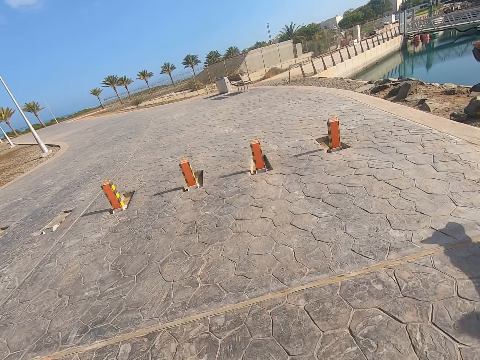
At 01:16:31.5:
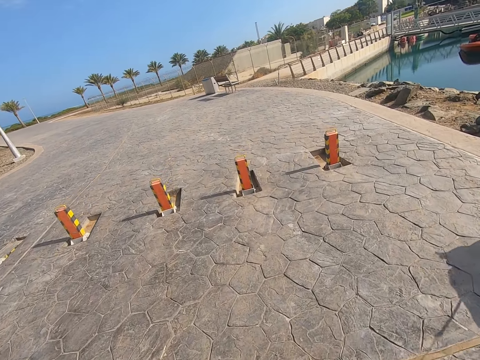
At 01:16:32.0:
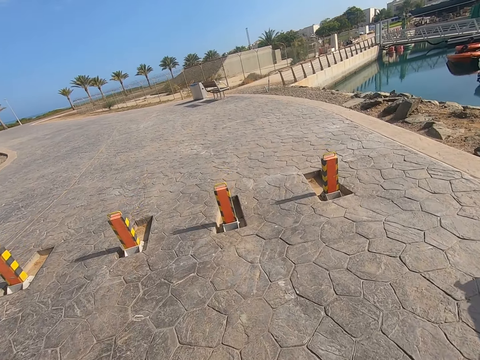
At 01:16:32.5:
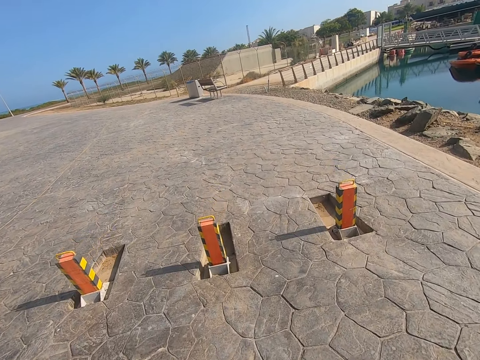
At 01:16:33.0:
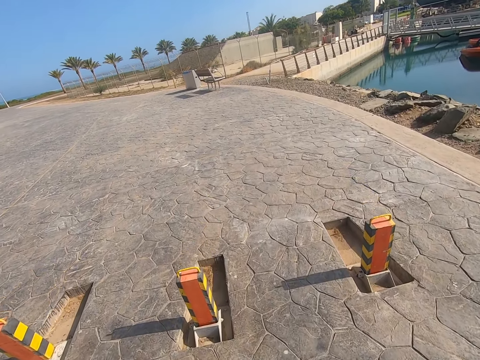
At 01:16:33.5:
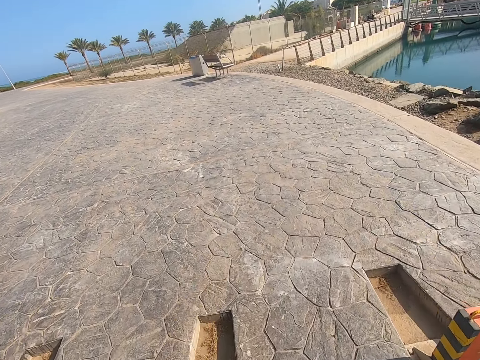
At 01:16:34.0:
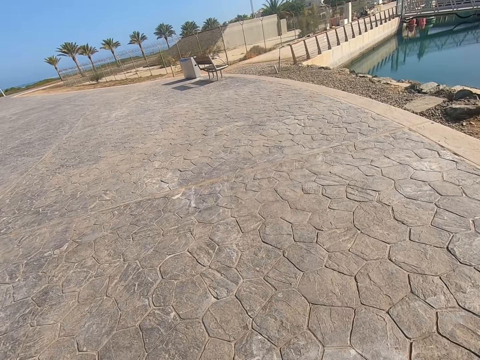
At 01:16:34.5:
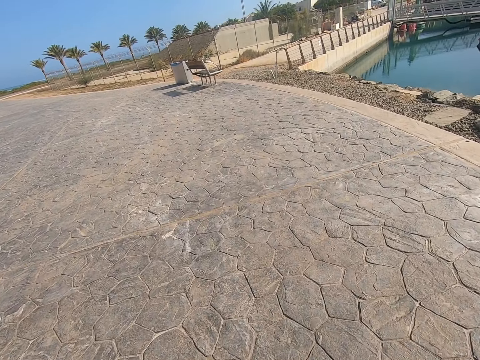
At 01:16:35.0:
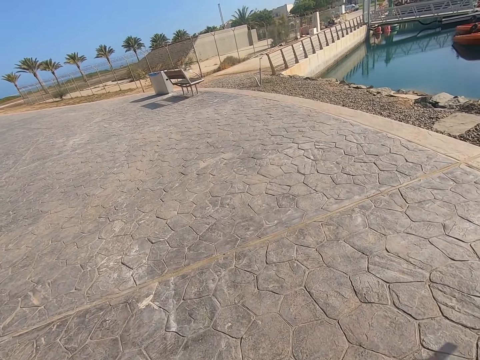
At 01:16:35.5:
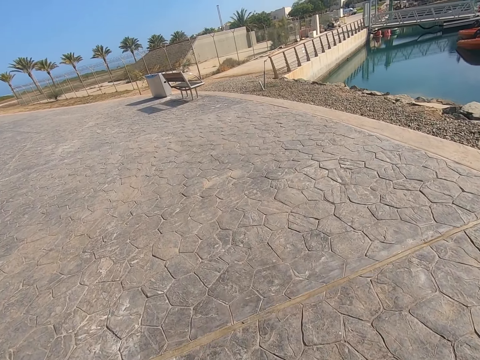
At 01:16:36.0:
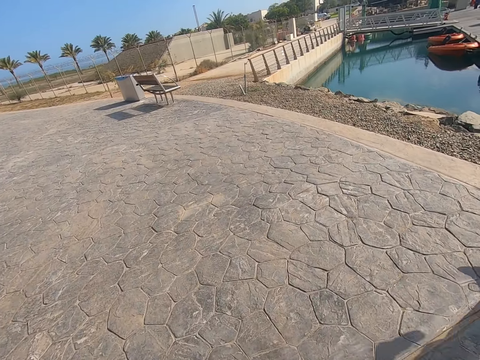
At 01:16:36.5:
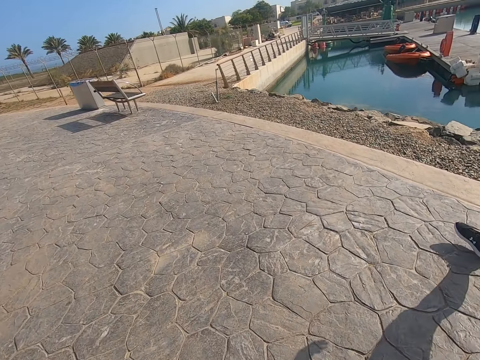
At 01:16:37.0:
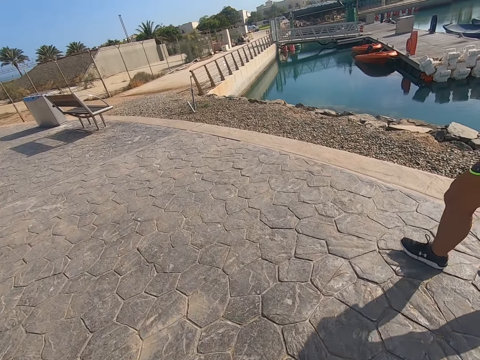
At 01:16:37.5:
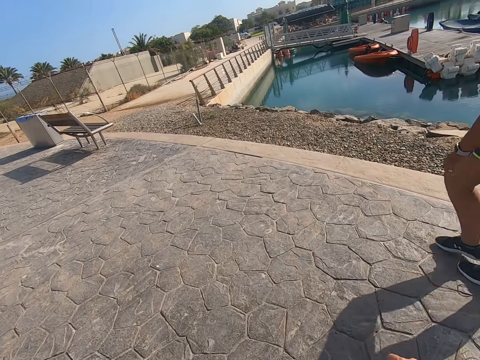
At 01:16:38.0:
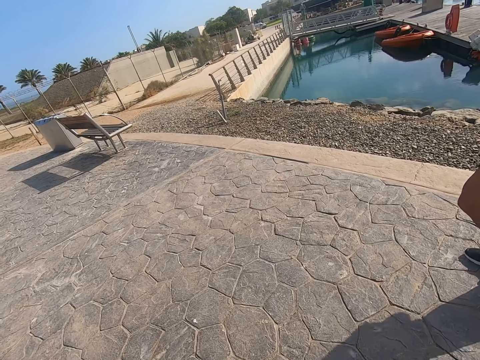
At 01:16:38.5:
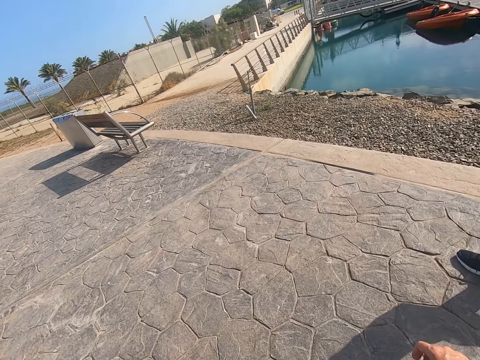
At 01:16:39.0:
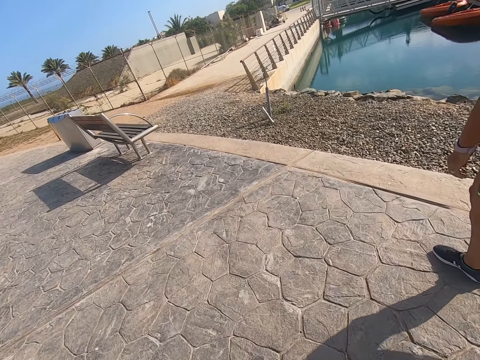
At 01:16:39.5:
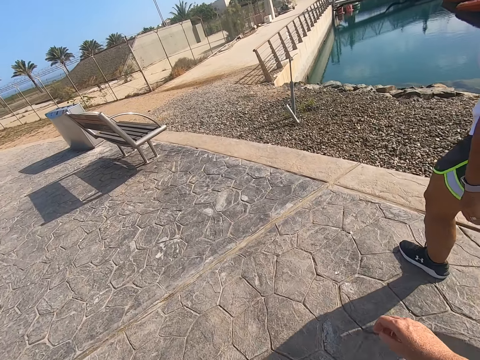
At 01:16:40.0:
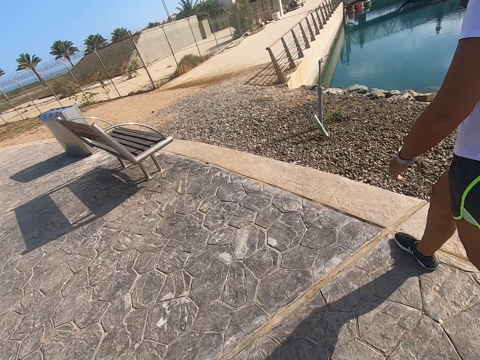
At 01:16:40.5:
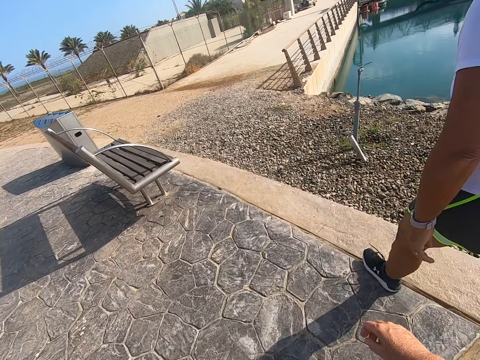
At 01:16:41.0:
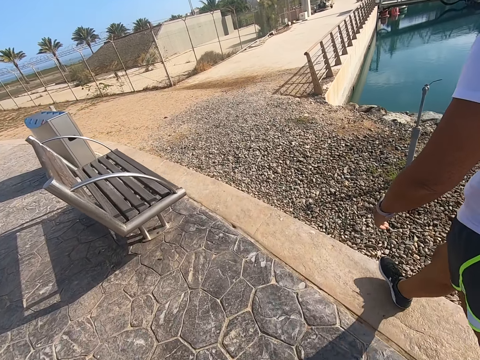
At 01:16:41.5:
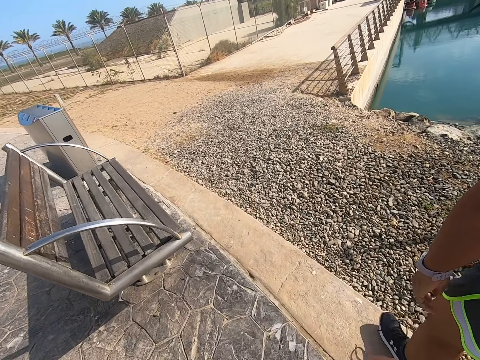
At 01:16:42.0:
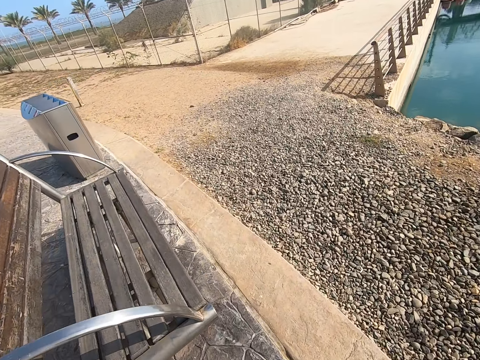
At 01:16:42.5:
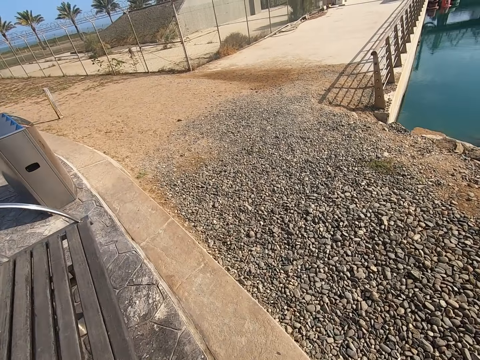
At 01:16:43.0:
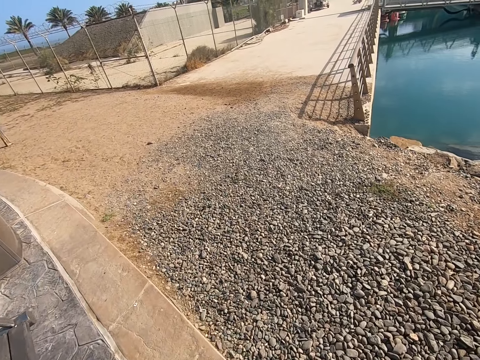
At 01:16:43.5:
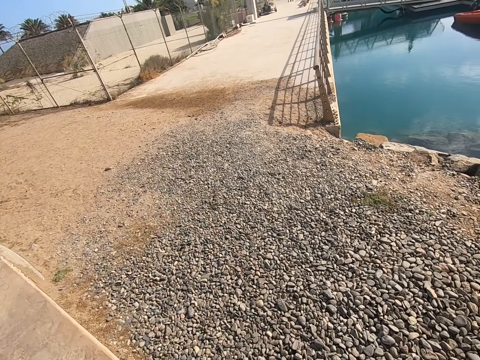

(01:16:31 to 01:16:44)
The camera wearer walks on the beach park. A woman walks down the park. The woman walks a dog on the beach park.

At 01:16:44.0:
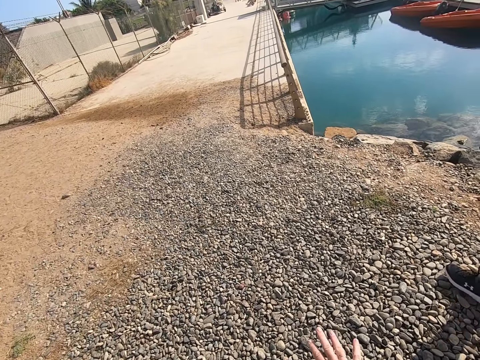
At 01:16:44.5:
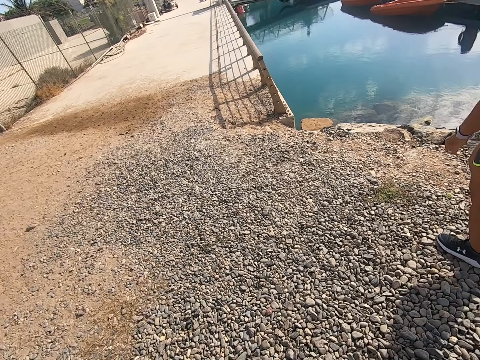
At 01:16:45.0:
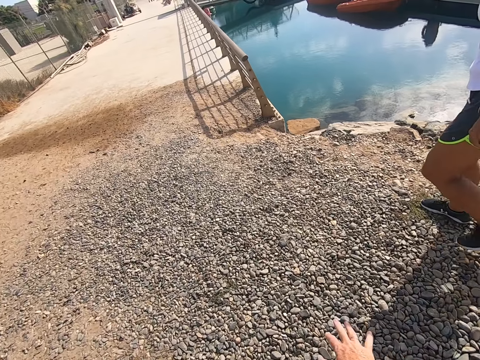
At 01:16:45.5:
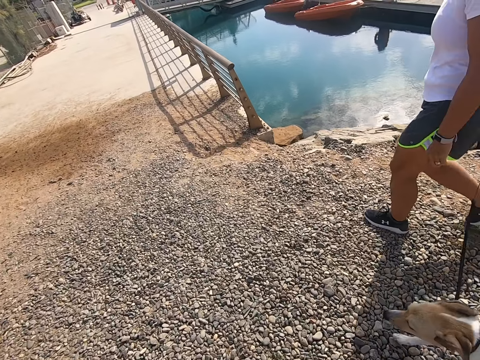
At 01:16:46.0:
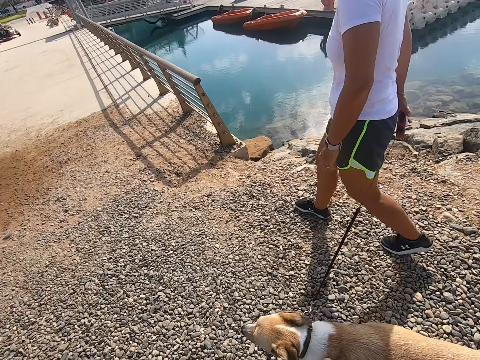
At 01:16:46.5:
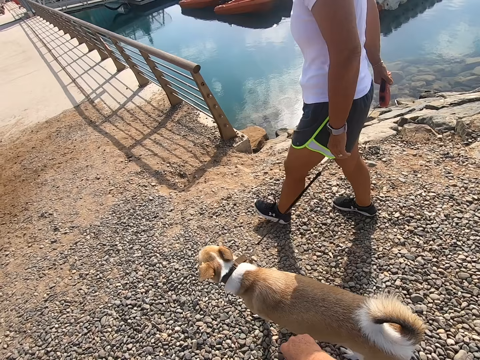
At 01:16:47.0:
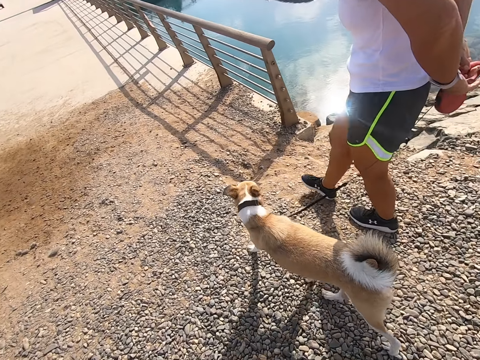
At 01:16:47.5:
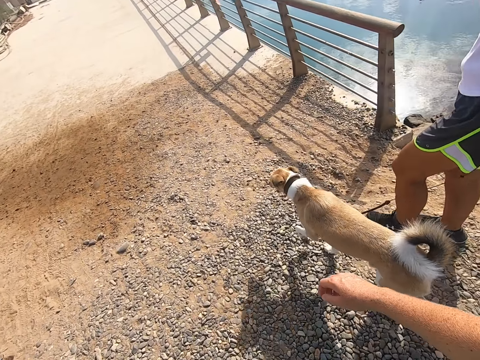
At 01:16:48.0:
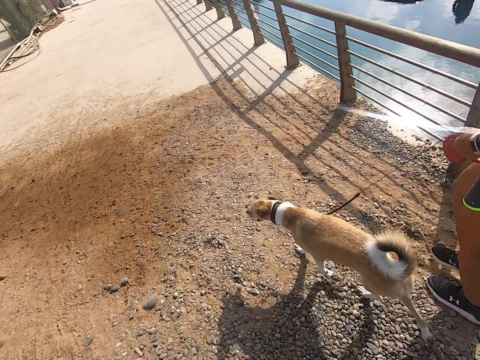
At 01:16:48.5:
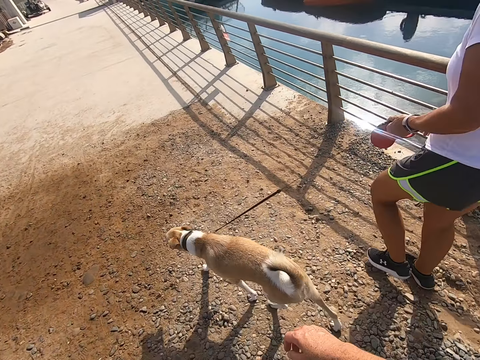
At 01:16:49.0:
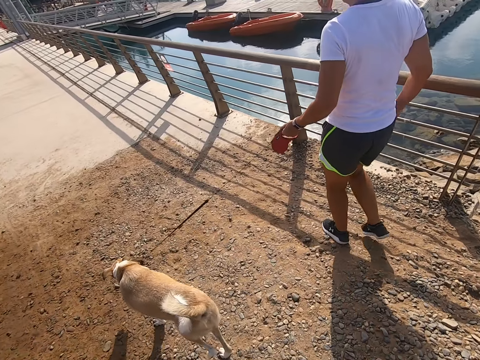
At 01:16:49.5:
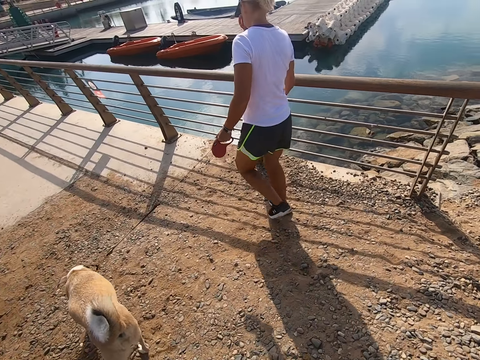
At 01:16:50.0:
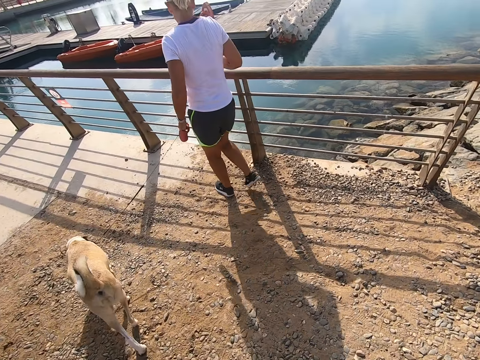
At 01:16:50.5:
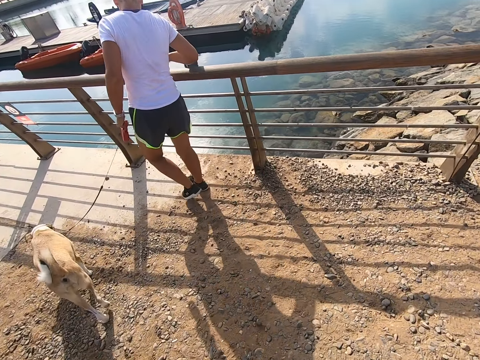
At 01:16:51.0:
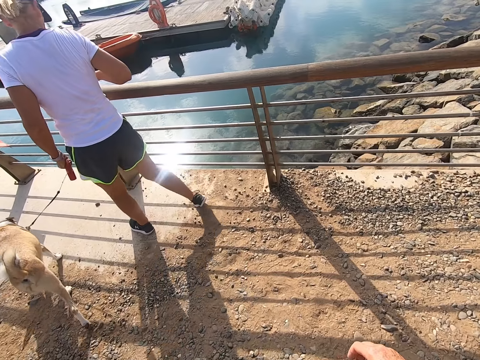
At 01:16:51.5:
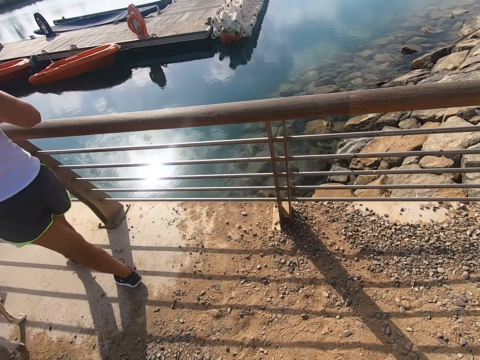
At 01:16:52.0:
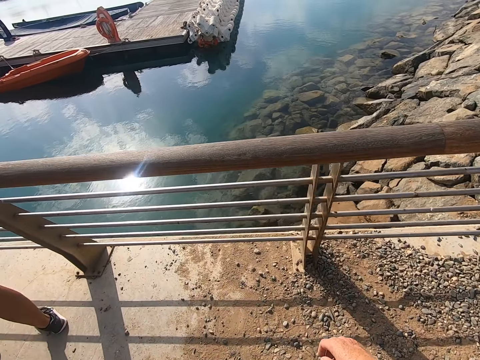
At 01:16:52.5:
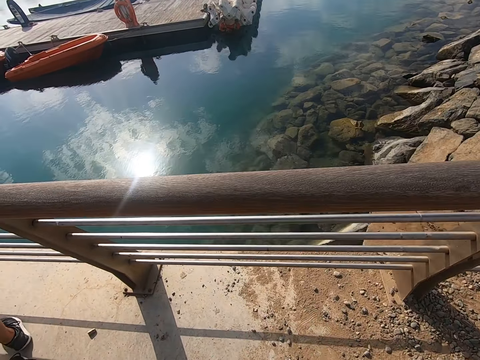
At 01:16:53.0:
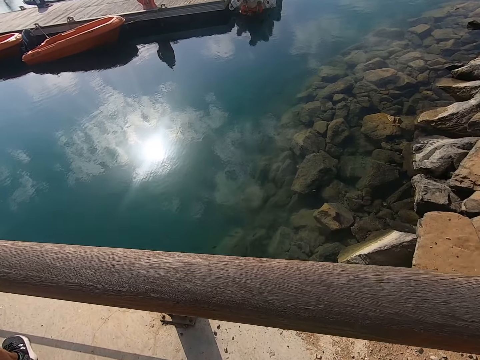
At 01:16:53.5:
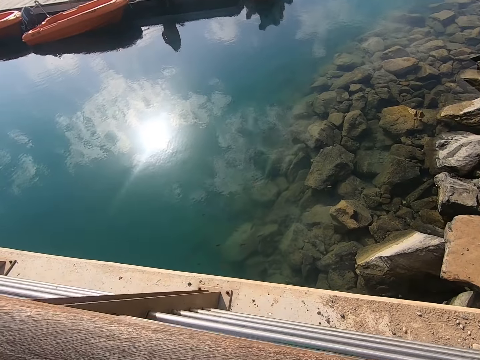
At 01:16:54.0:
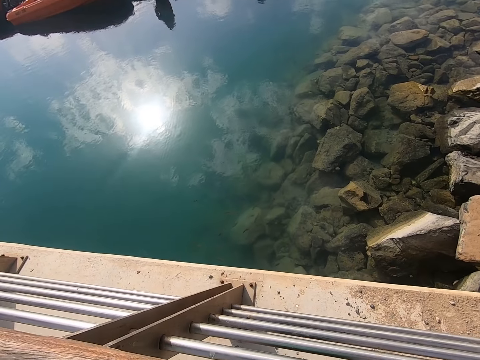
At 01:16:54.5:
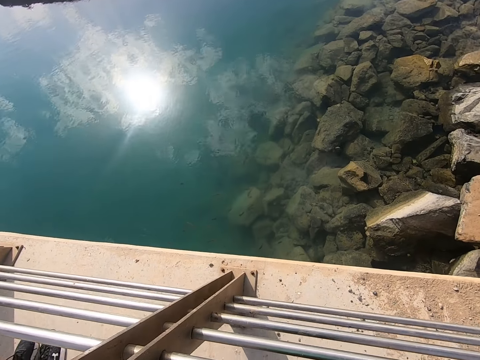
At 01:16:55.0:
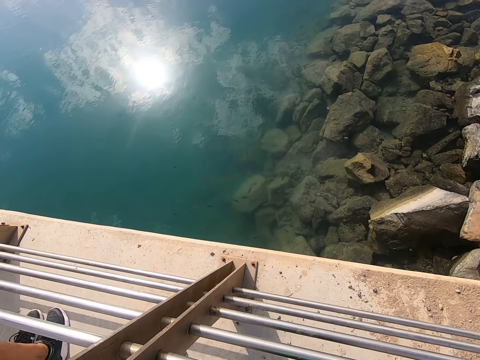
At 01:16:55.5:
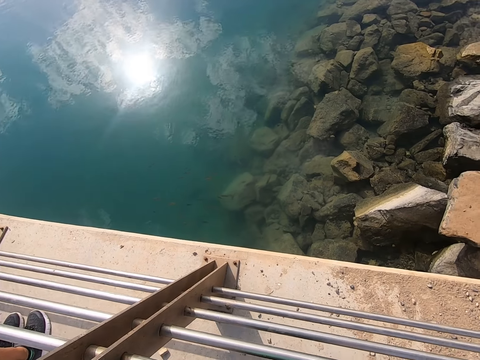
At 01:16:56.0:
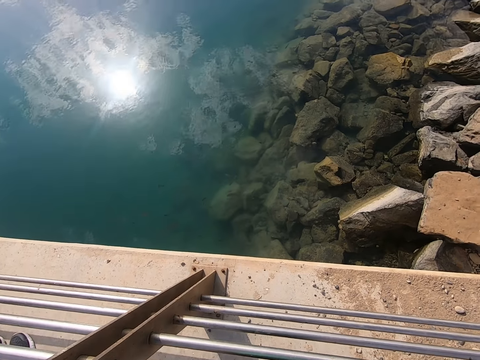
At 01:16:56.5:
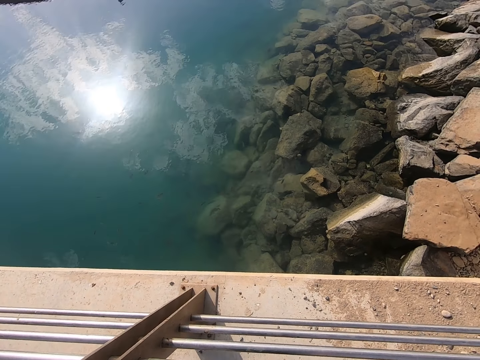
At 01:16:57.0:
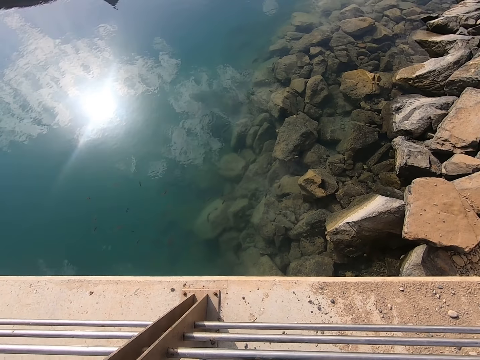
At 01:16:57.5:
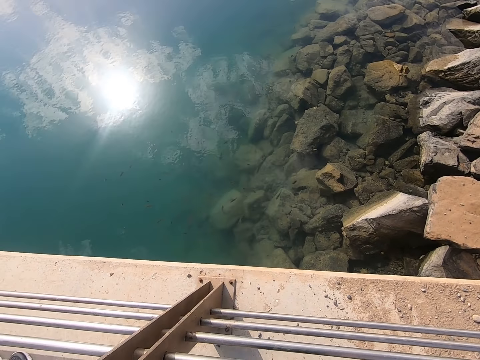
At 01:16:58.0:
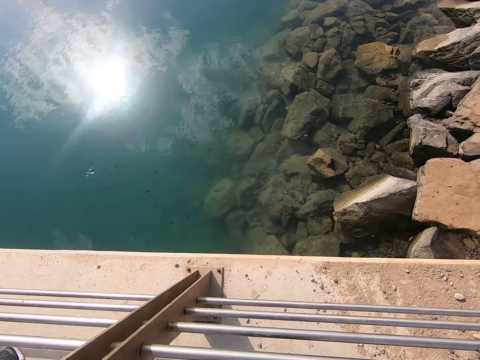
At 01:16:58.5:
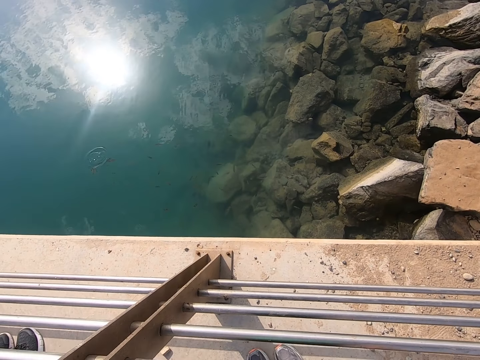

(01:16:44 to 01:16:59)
A person walks along the road, exchanges the leash on the left hand, walks along the bridge, and looks at the waters. The camera wearer walks towards the bridge rail. They stand on the bridge and stare at the waters.
